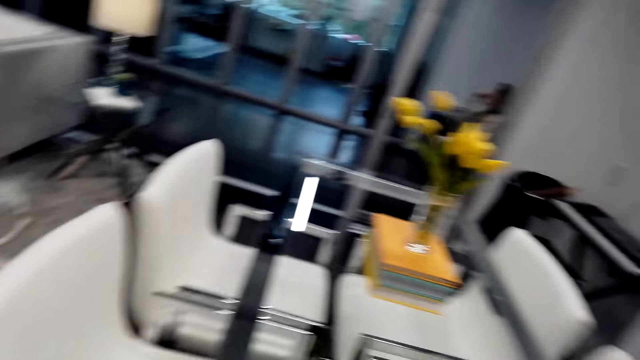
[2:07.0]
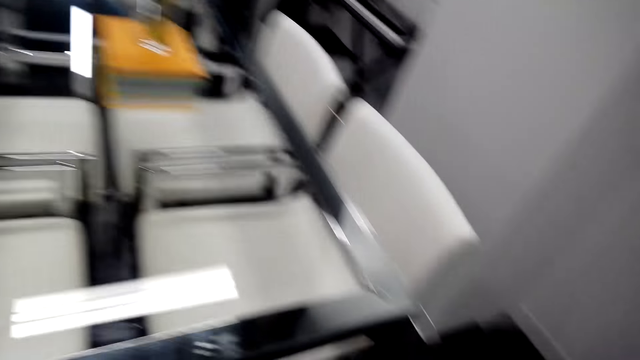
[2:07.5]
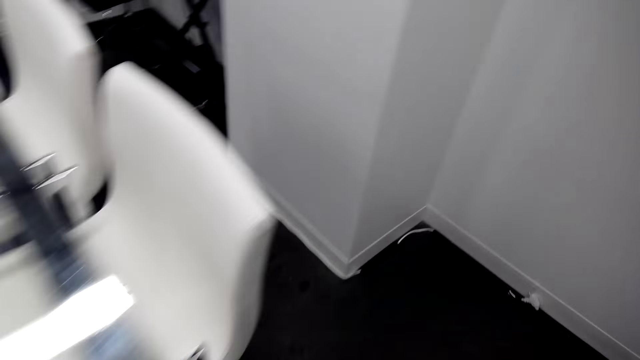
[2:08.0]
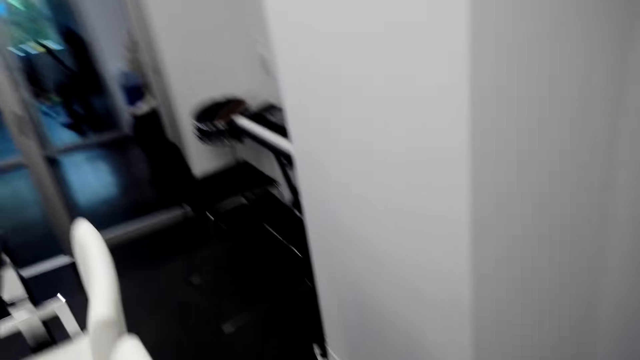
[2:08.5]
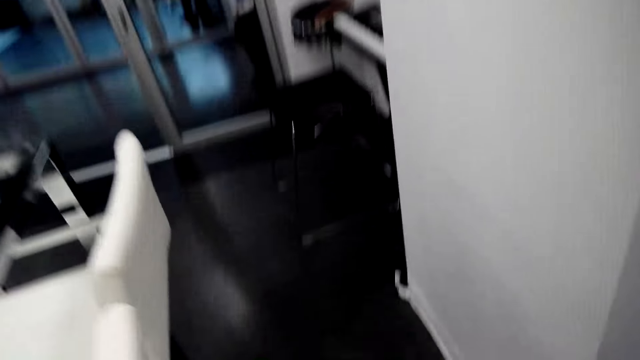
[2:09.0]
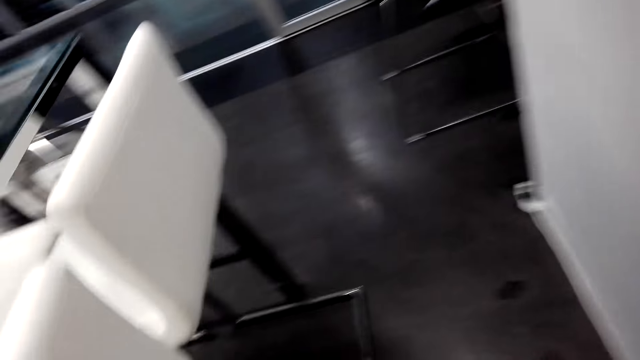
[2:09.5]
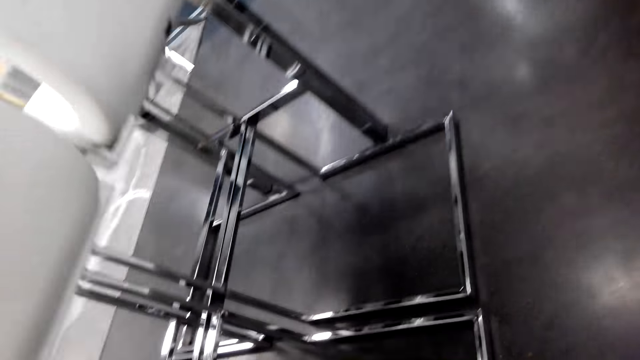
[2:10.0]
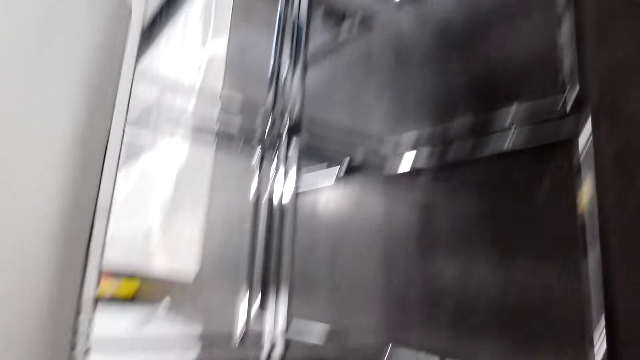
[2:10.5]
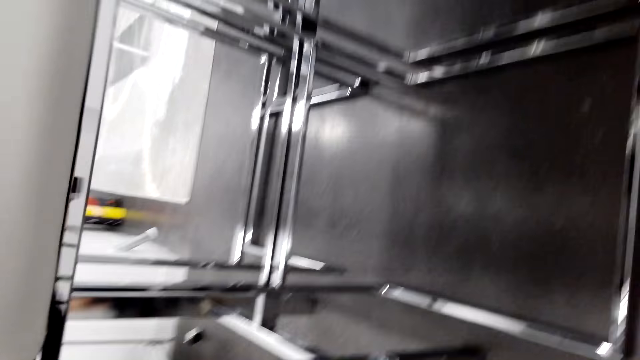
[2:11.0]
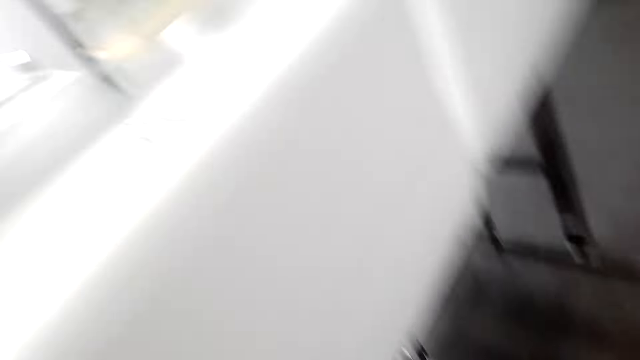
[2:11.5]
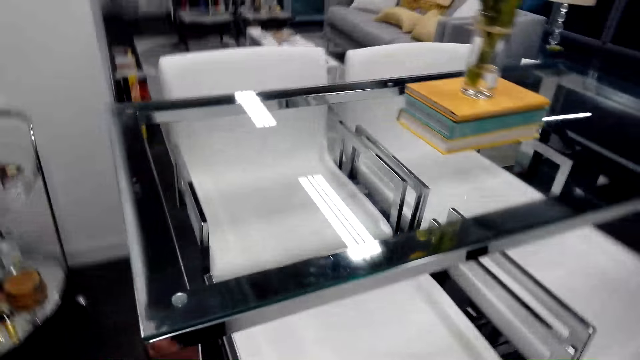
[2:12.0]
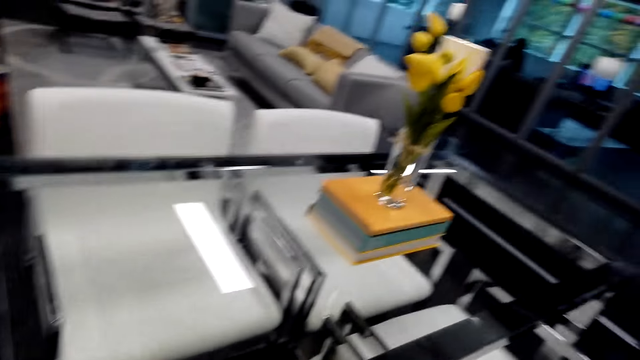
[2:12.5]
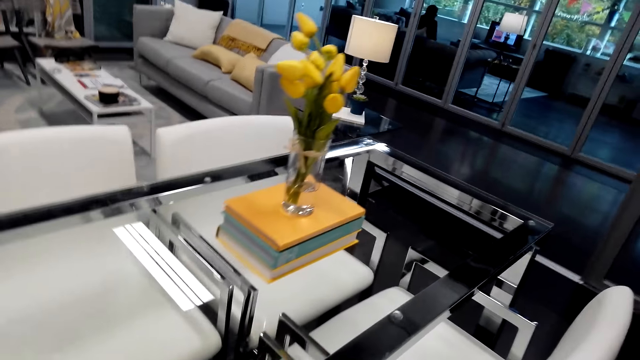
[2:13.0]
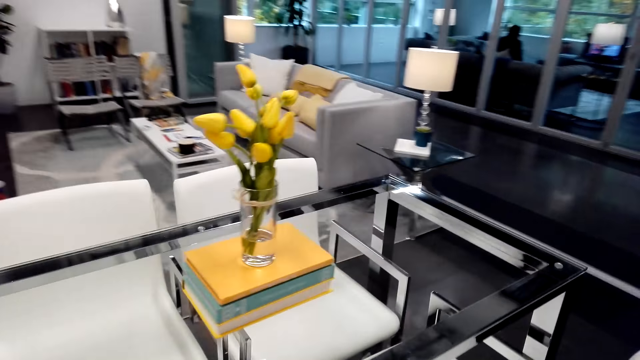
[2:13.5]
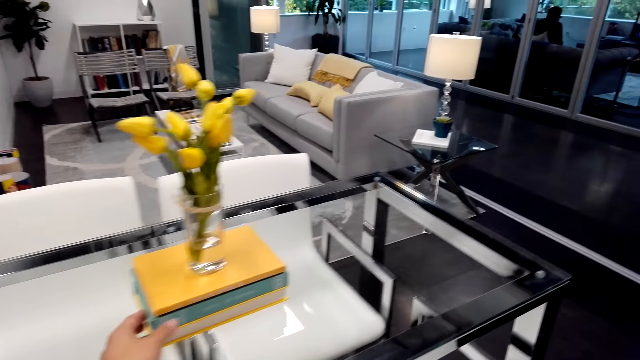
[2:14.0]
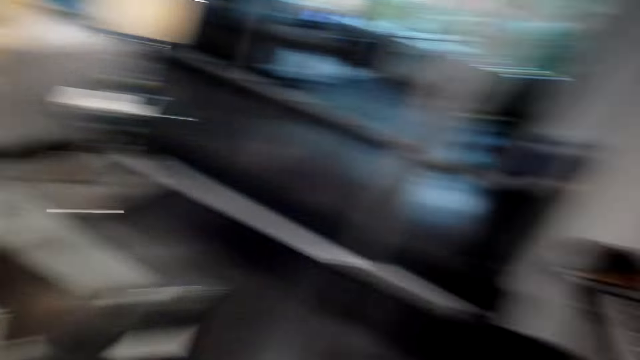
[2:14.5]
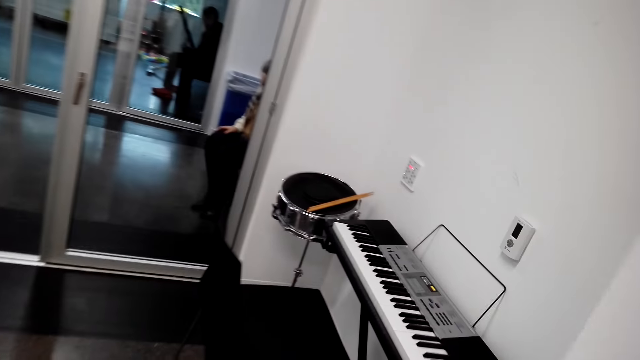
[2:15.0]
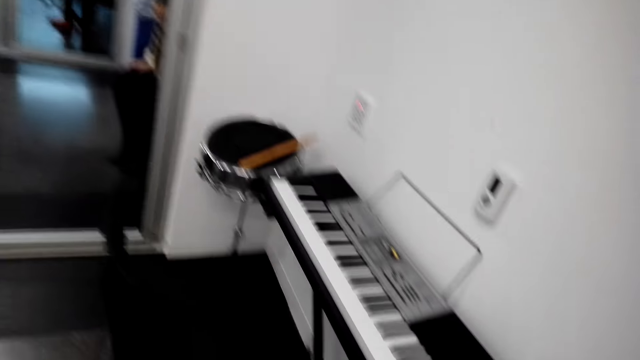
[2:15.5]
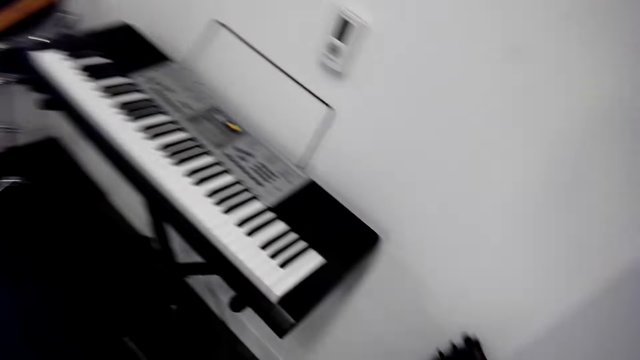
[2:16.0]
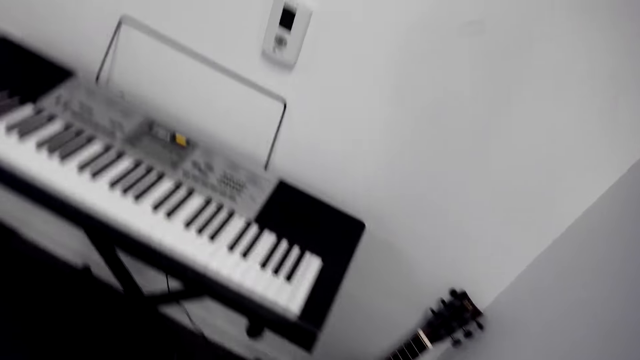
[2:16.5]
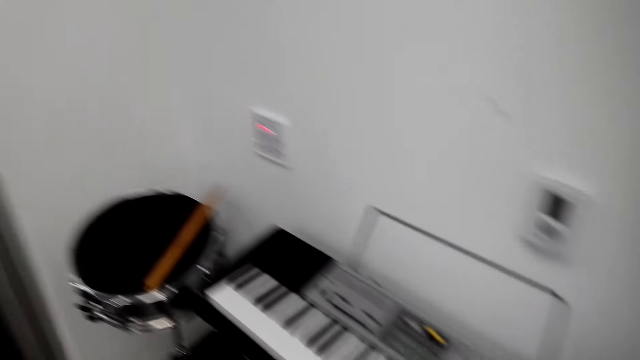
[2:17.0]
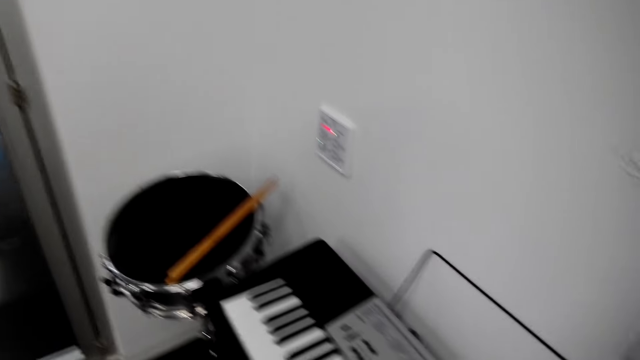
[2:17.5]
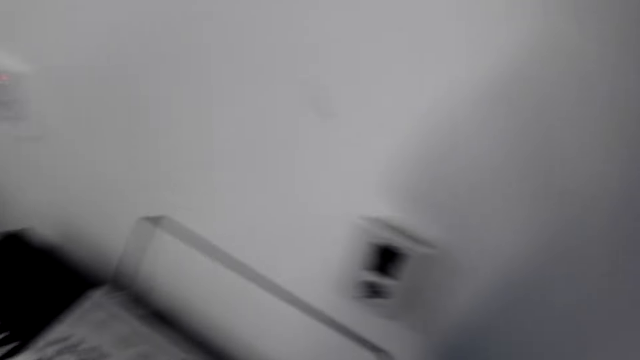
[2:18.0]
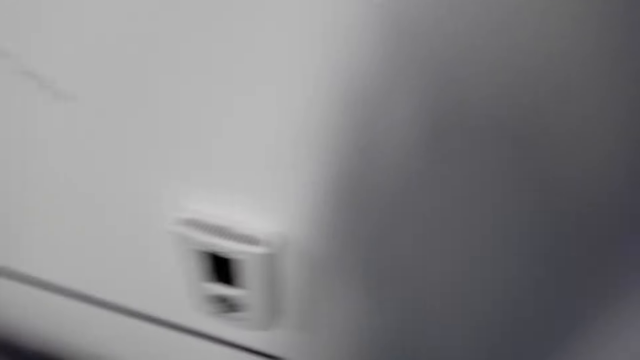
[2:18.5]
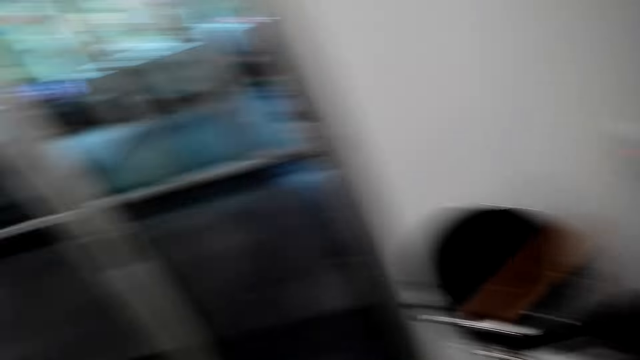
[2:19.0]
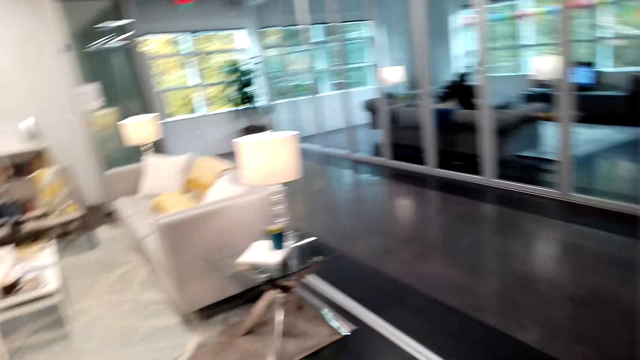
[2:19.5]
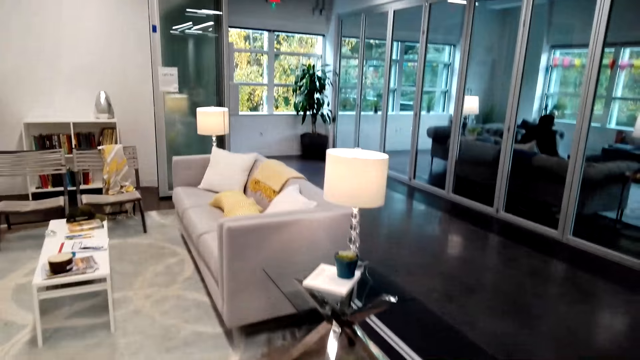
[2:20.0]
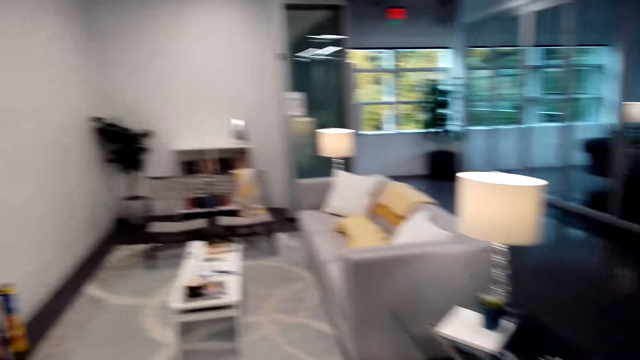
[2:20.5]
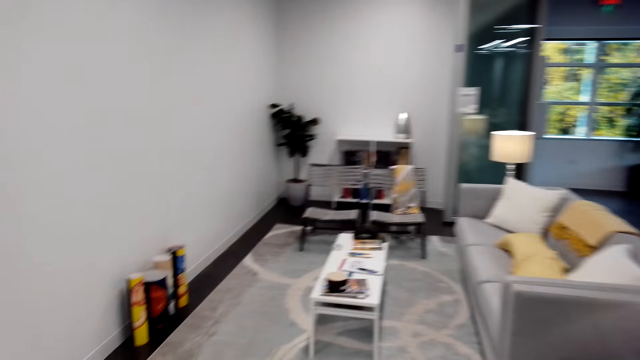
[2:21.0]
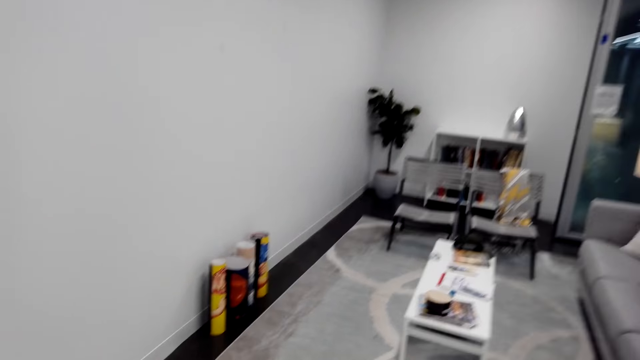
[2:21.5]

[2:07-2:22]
The camera wearer moves around the house. They look under the chairs. They put a hand on books on the table. A woman sits on a chair. The camera wearer looks around a room.

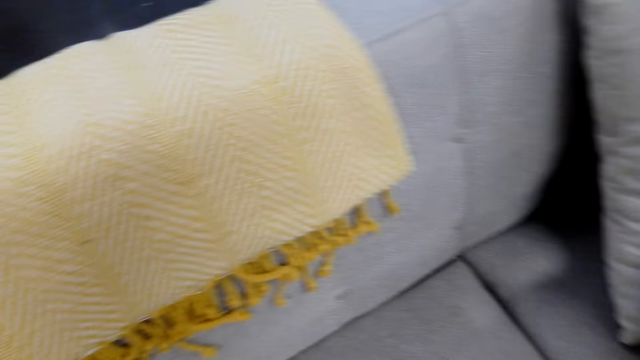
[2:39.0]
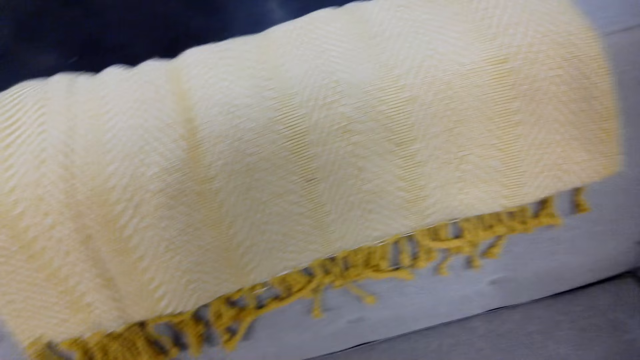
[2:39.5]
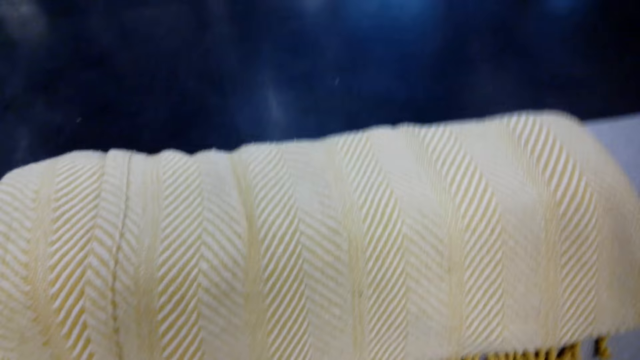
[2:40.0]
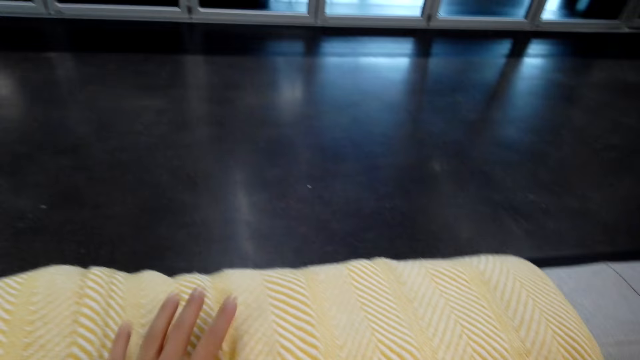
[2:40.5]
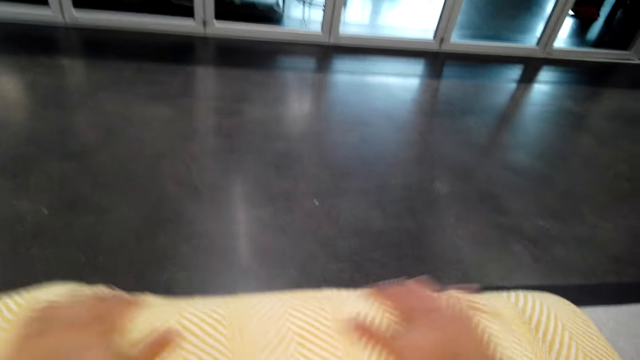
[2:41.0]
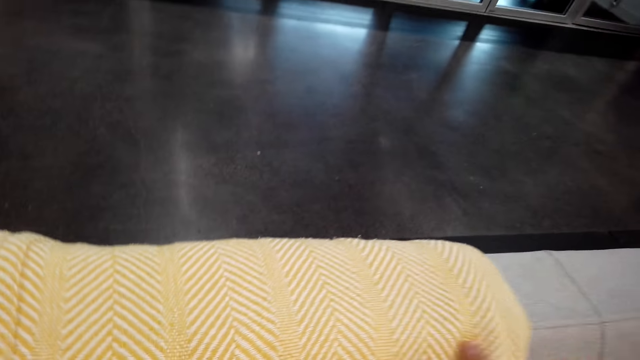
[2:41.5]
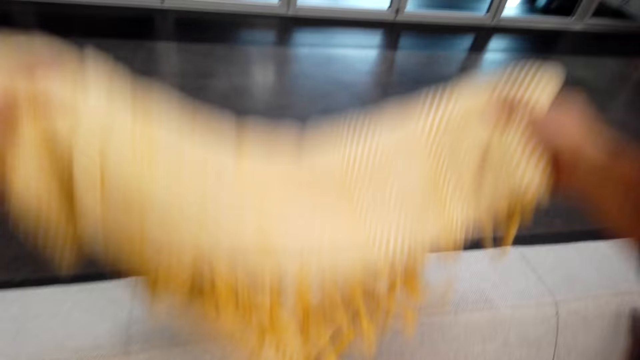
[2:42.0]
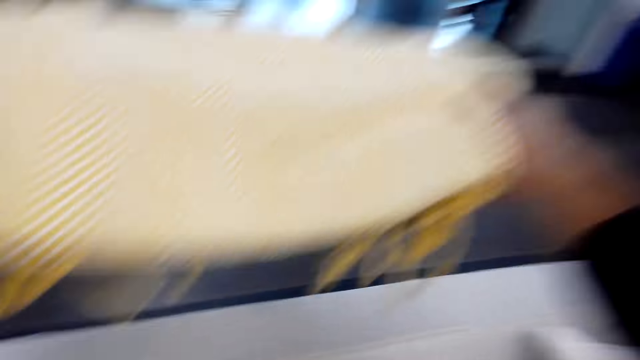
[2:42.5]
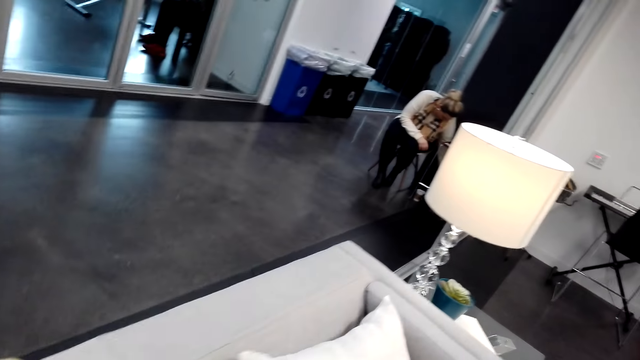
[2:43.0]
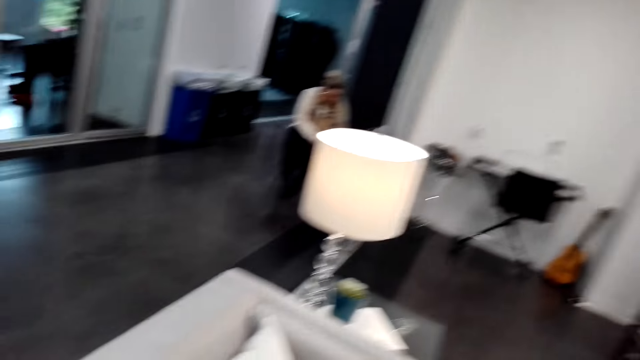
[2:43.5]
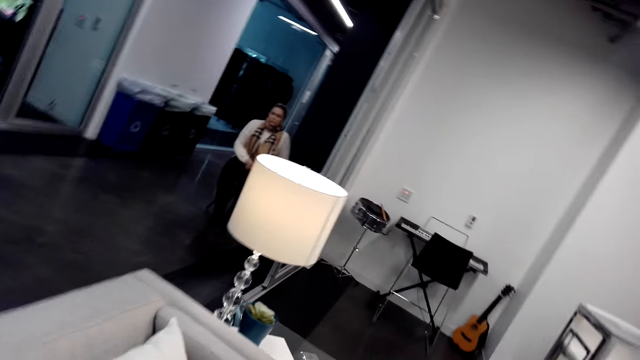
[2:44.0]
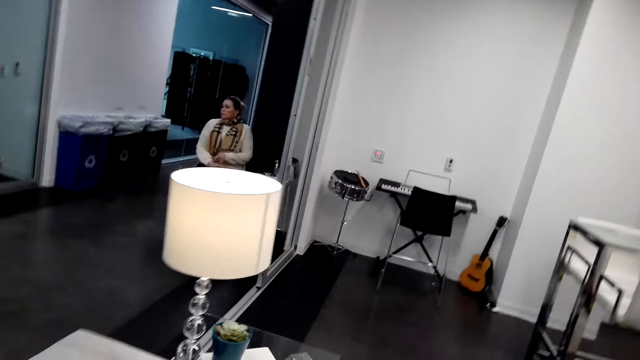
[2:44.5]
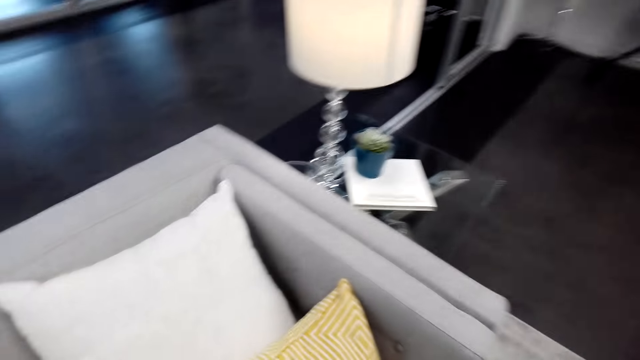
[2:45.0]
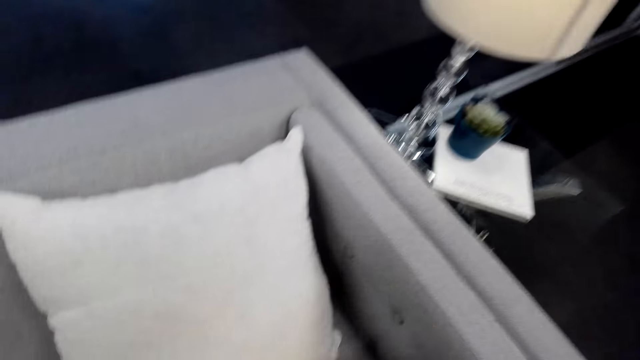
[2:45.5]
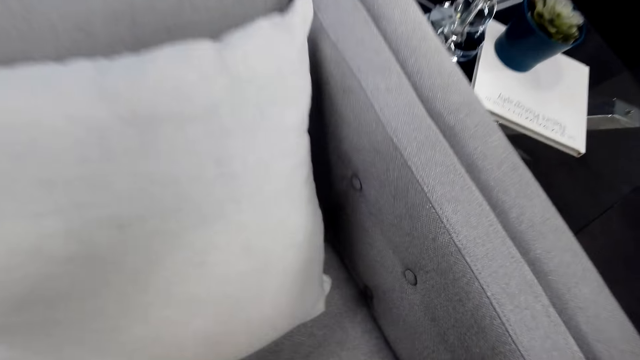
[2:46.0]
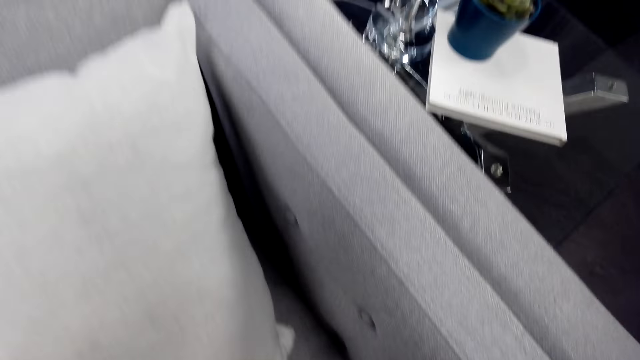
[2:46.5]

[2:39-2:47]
The camera wearer moves hands on a shawl. They pick up the shawl on a sofa. They put down the shawl on the sofa. They spread the shawl on the couch. They move a pillow.
